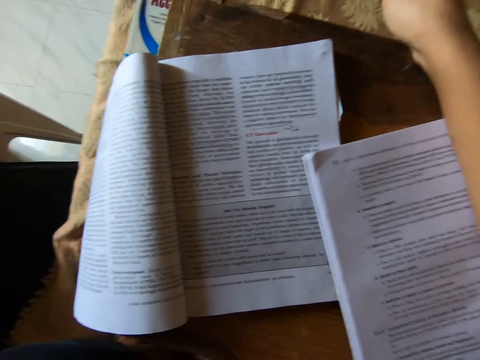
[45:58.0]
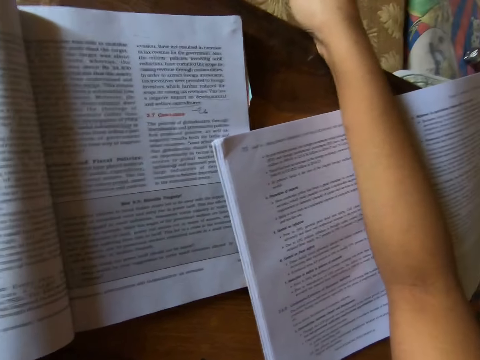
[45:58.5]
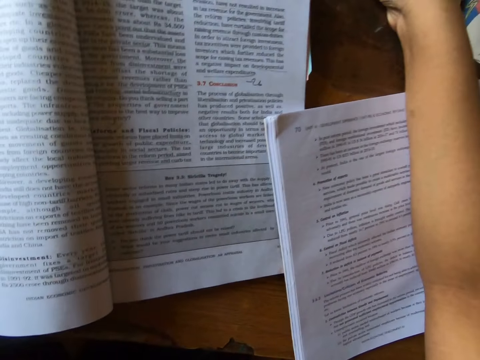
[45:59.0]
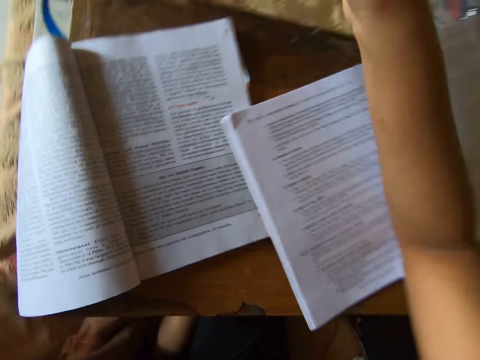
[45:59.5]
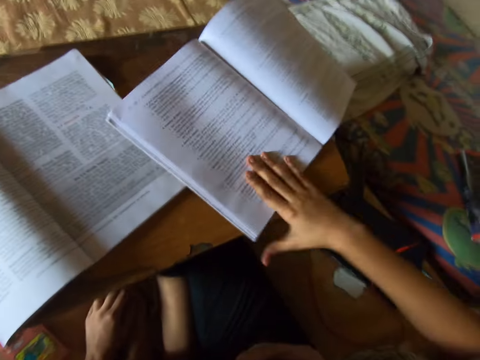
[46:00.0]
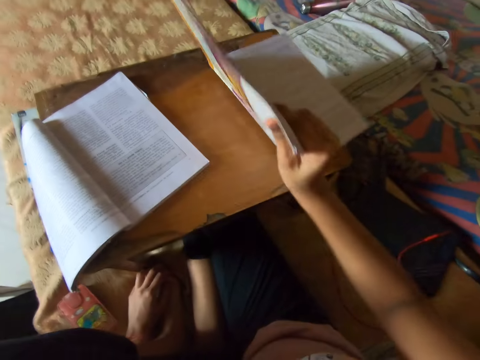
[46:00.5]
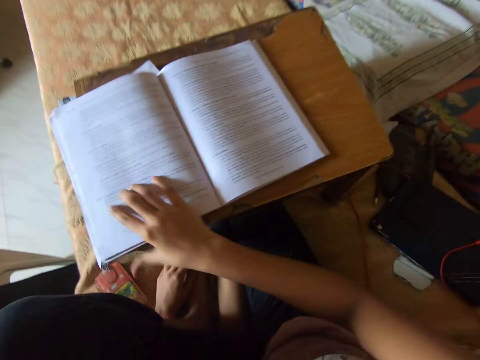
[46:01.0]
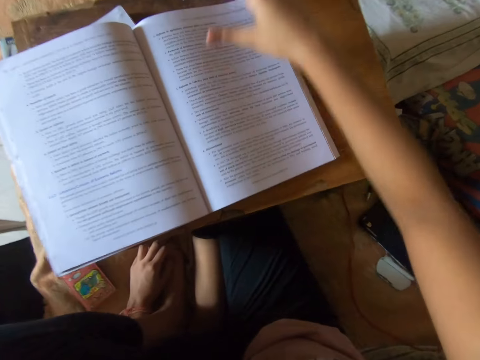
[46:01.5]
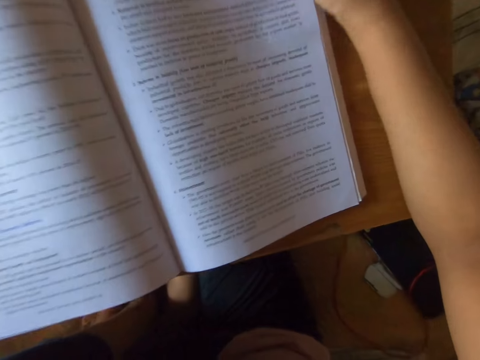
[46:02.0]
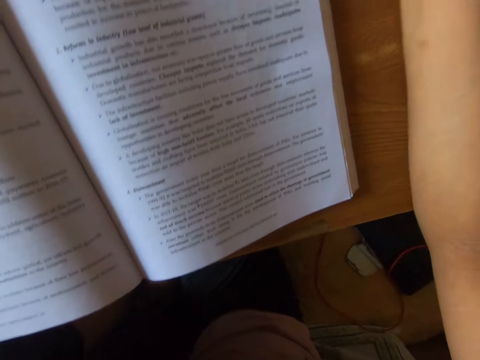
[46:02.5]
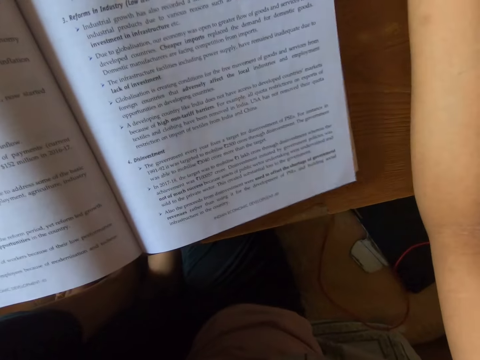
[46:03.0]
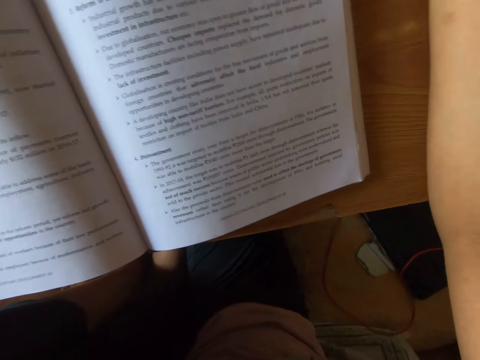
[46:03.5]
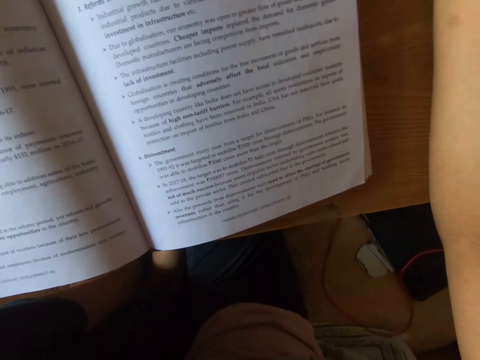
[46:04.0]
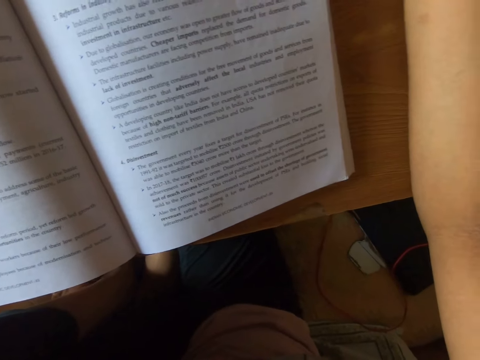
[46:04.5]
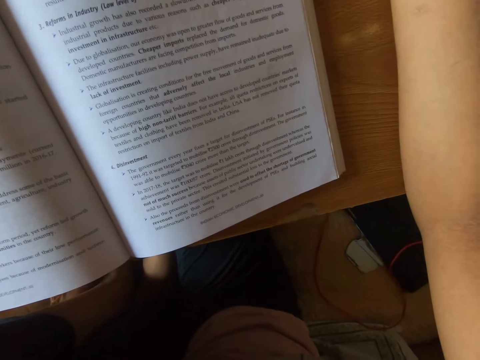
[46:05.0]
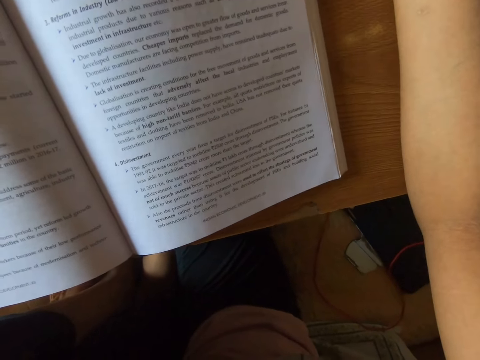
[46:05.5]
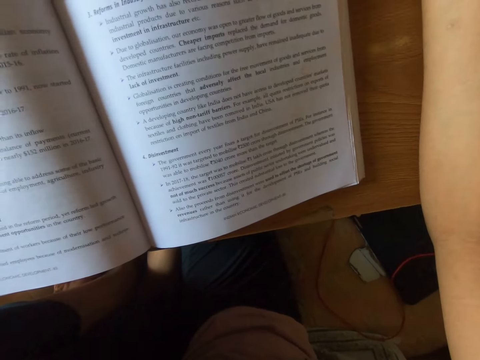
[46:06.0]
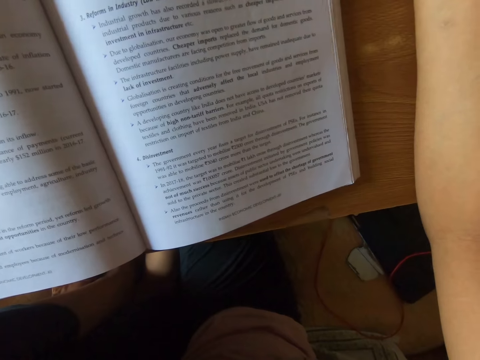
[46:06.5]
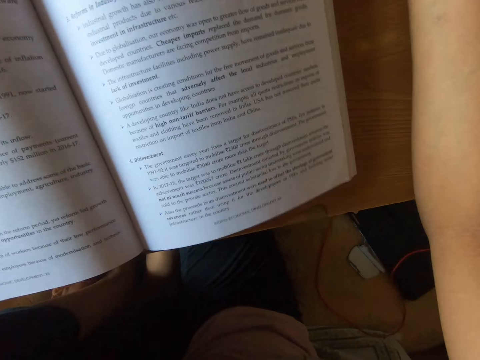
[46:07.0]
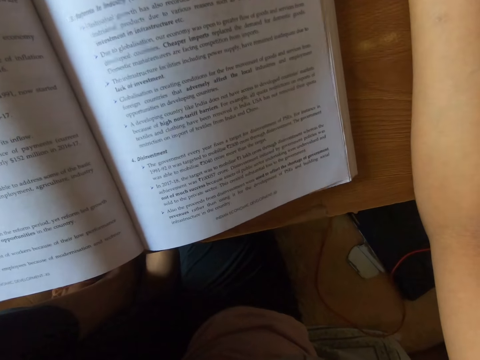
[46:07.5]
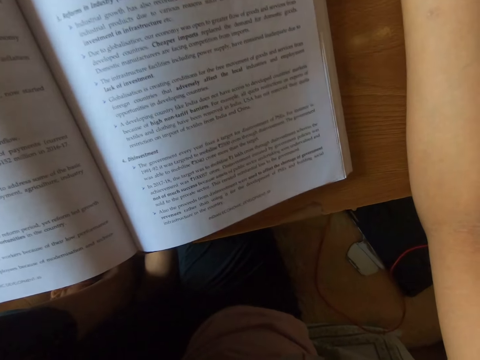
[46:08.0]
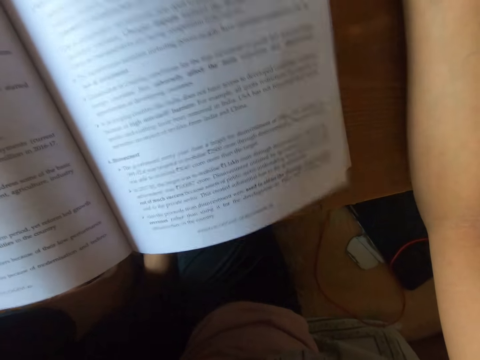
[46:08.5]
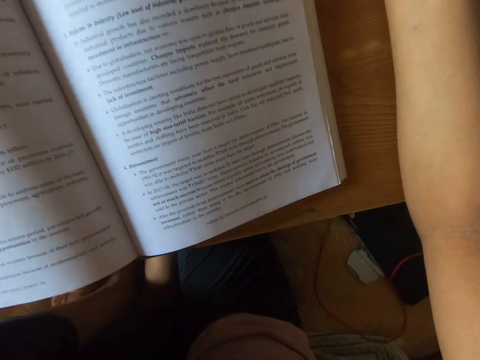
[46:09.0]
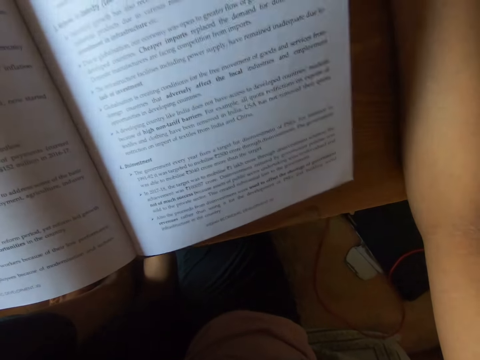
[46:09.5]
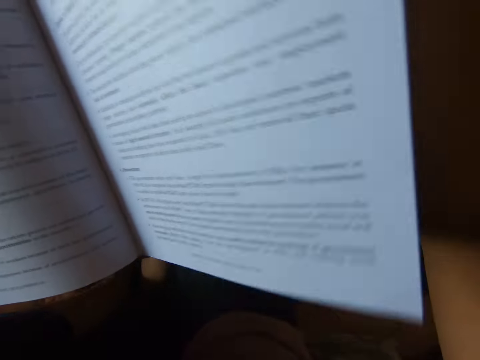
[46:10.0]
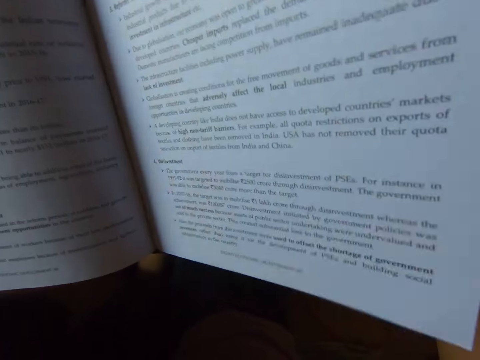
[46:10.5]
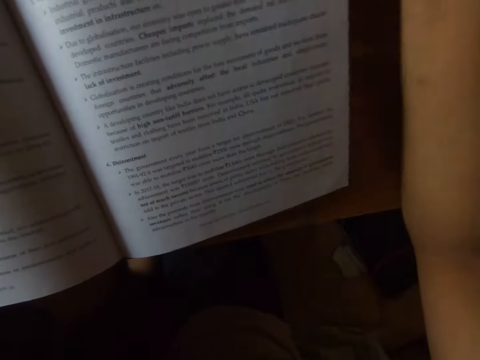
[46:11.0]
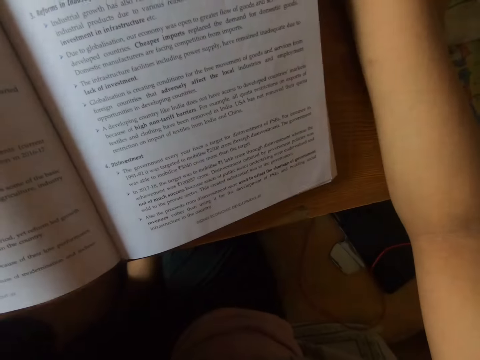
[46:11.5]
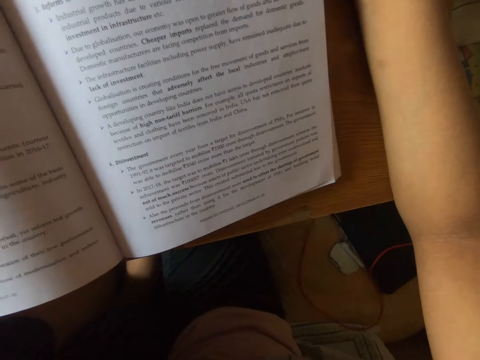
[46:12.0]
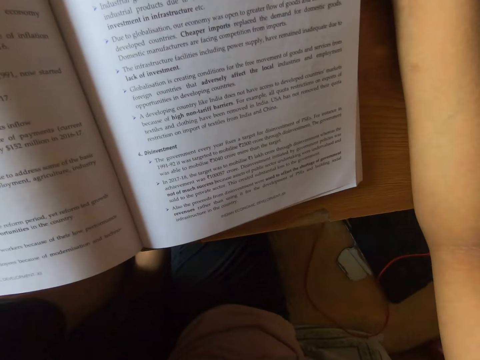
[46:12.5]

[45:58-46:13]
The camera wearer adjusts a textbook on the table. They move the book. They look at the book.

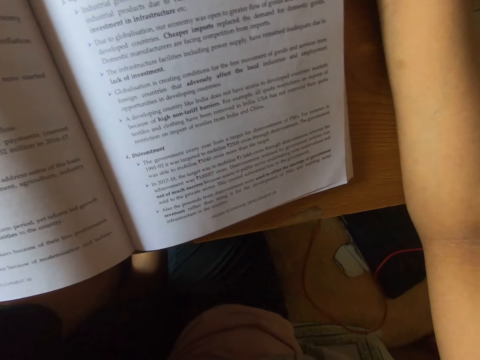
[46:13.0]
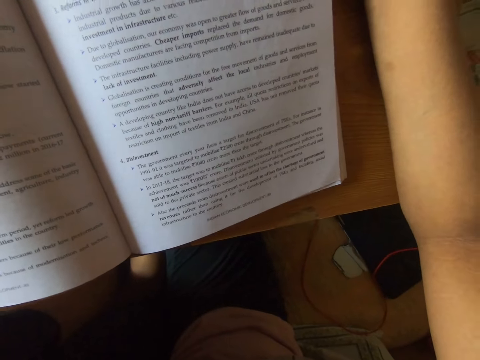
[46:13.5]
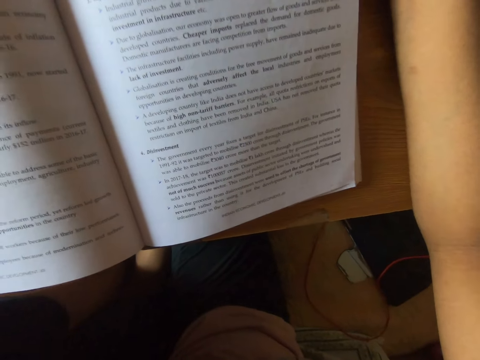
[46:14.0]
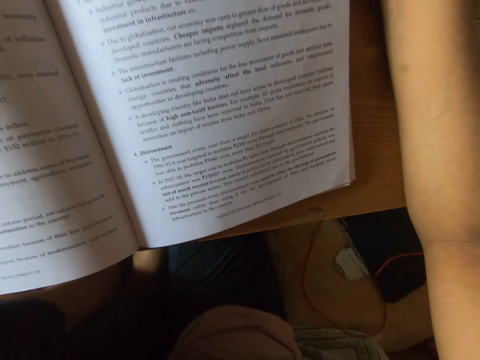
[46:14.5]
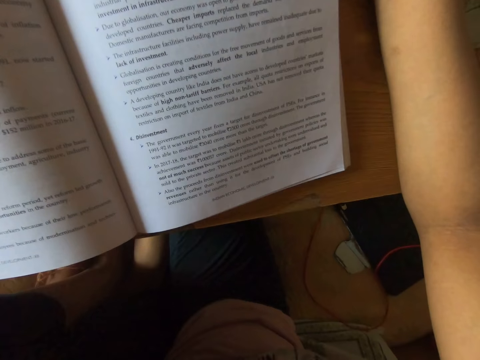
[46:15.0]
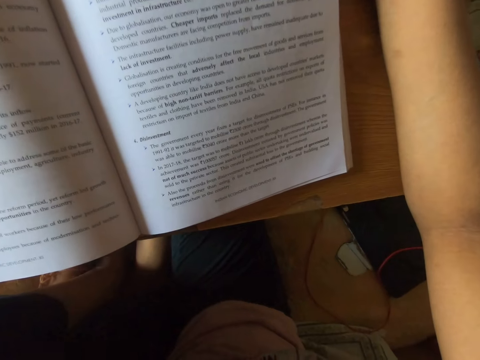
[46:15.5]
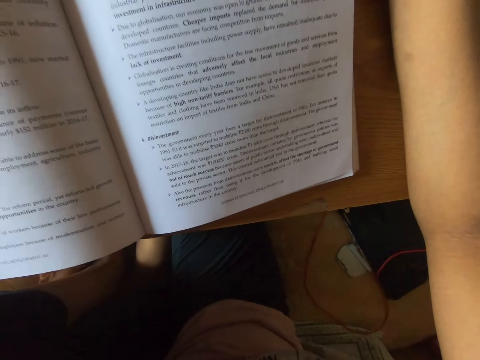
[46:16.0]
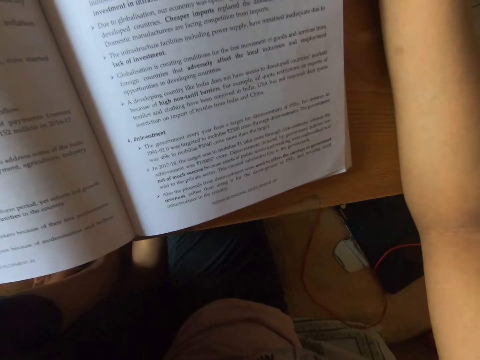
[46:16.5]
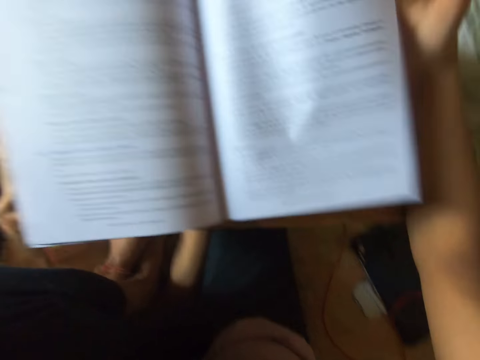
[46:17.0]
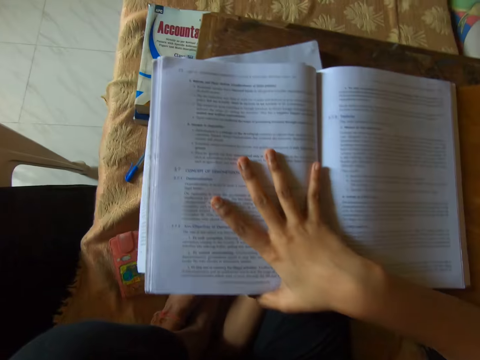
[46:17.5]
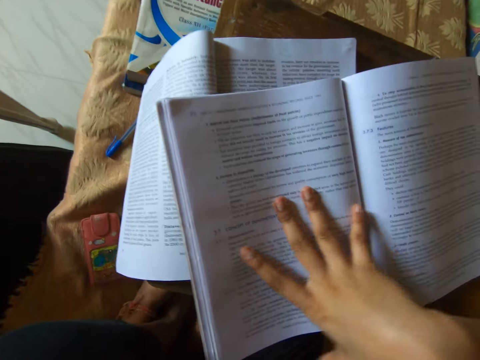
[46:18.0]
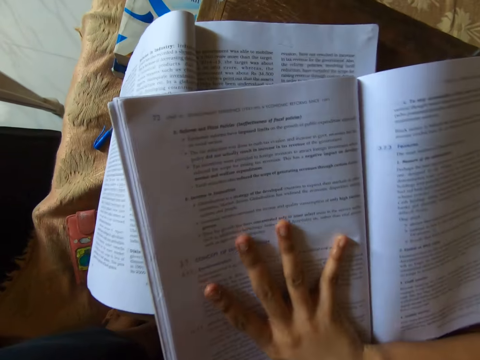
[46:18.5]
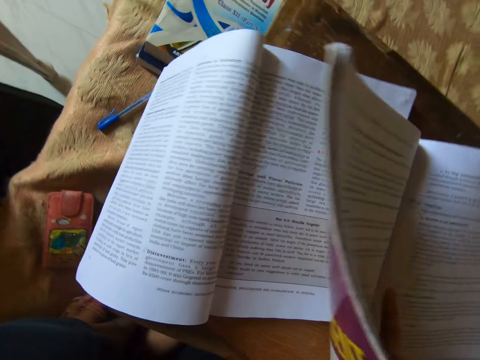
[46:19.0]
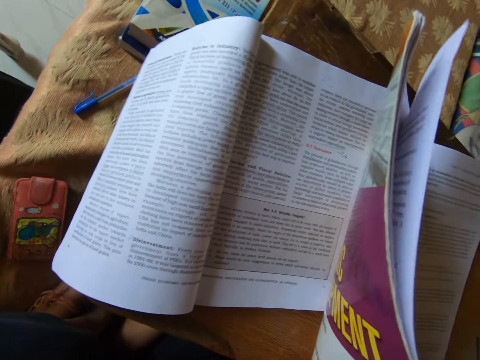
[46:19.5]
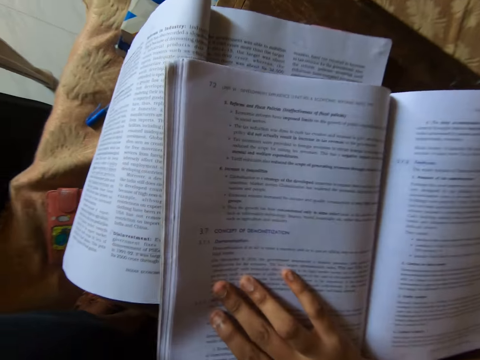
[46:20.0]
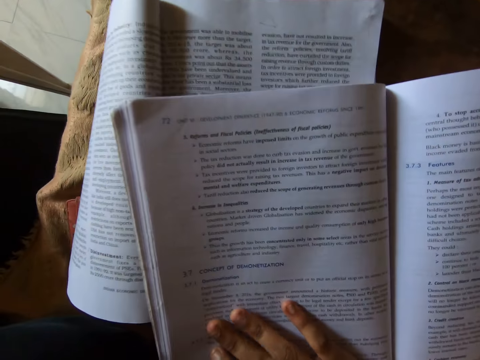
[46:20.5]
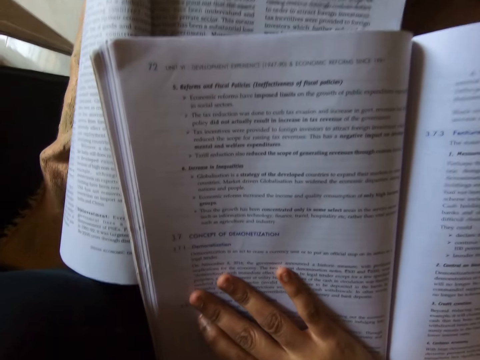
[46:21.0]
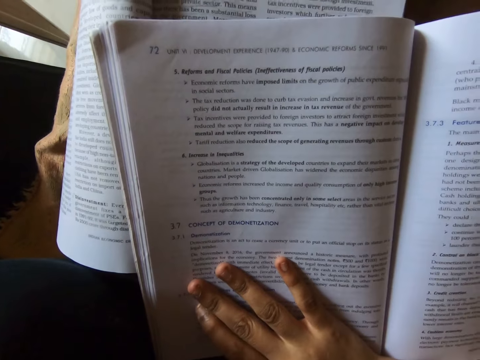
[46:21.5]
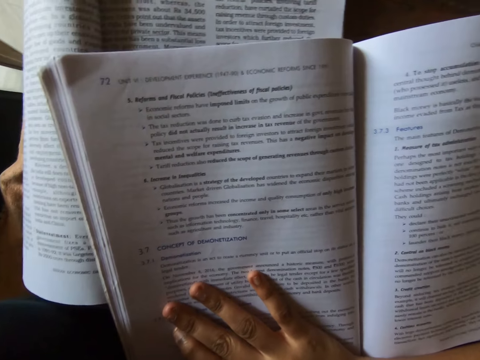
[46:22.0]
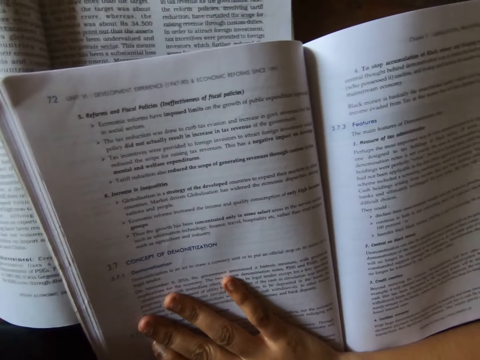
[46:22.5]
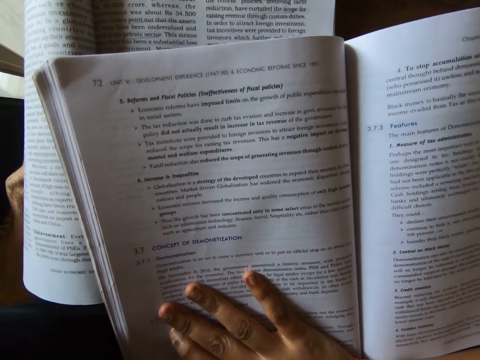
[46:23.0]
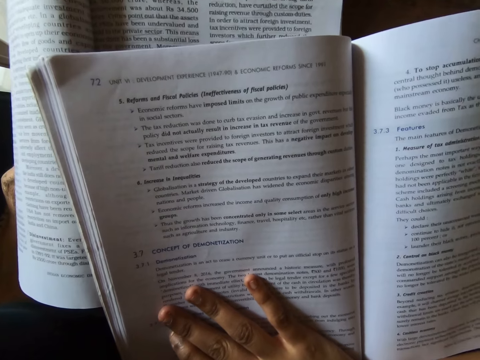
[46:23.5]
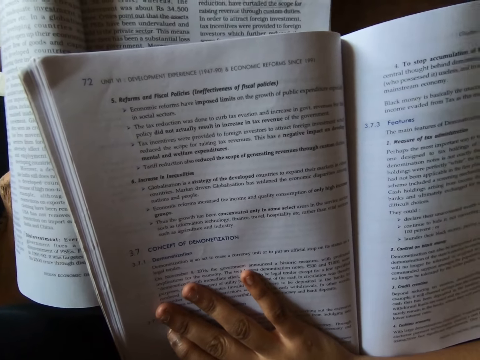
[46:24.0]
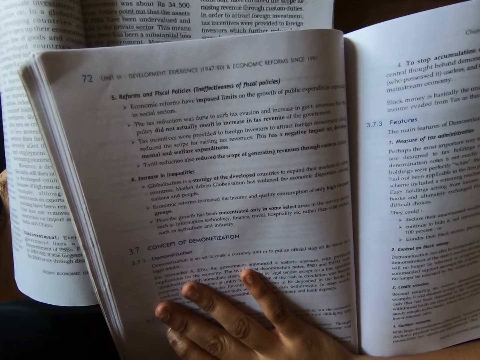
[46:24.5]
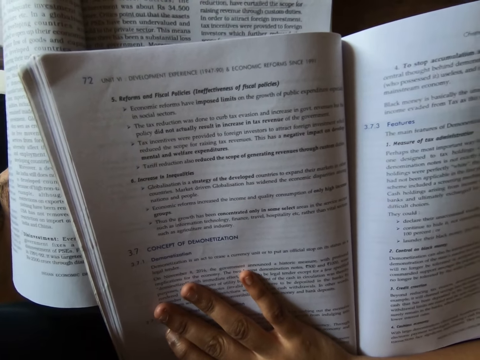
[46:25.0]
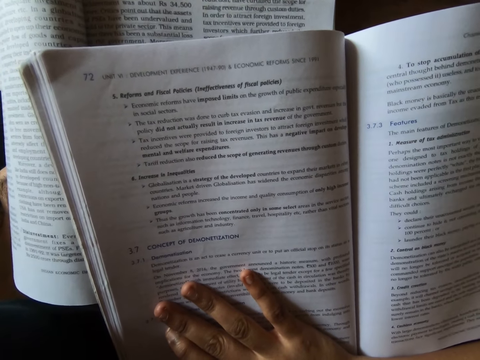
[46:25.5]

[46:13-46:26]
The camera wearer turns a page on the textbook. They raise the textbook. They hold the book. They drop the textbook. They look at the book.
